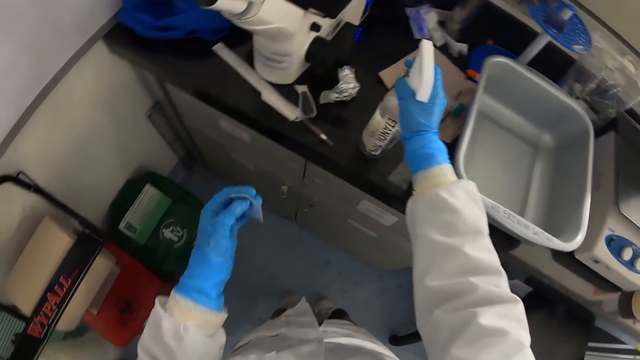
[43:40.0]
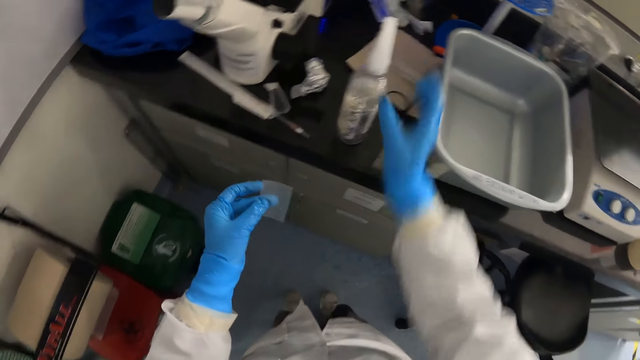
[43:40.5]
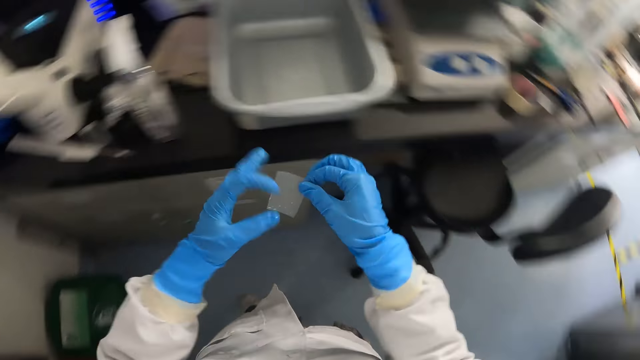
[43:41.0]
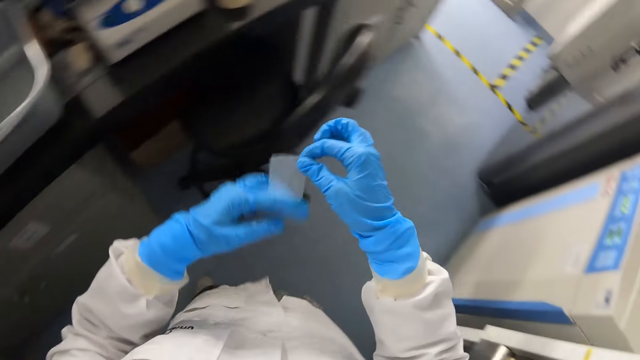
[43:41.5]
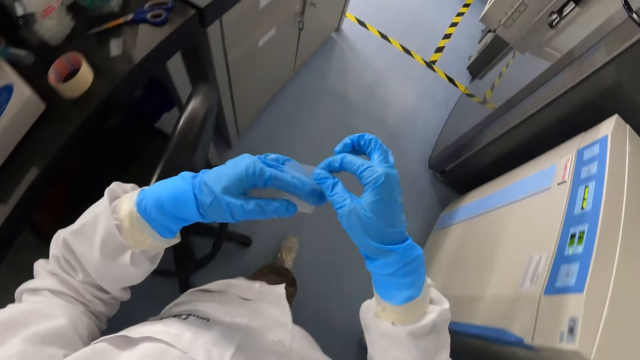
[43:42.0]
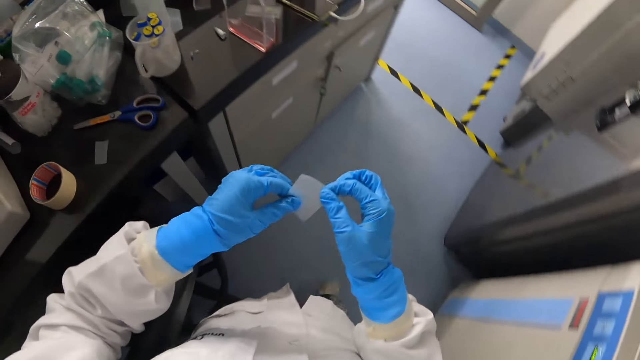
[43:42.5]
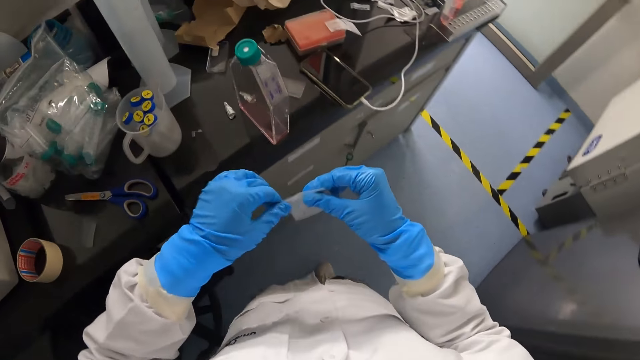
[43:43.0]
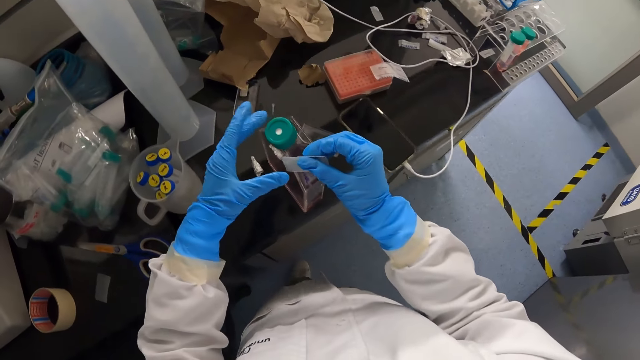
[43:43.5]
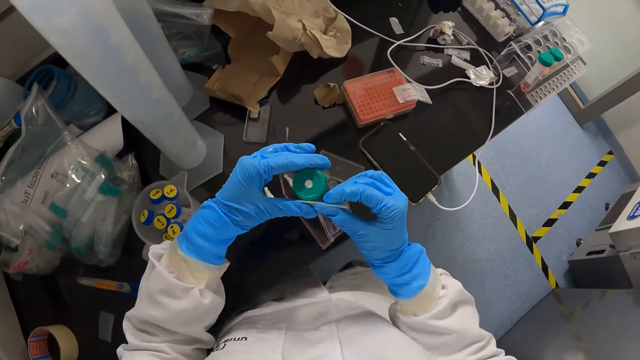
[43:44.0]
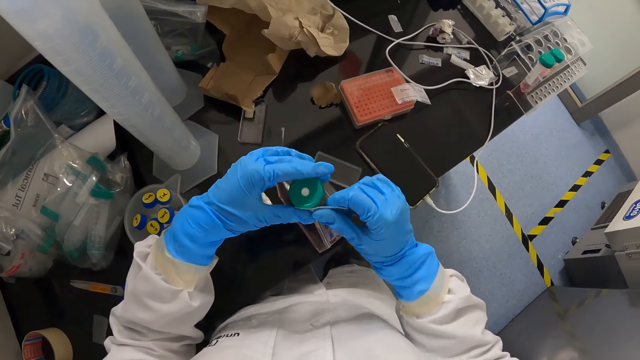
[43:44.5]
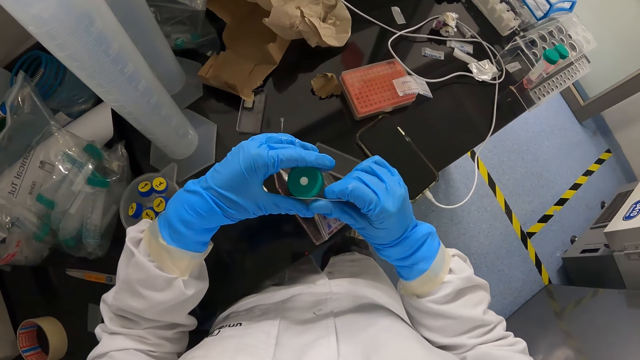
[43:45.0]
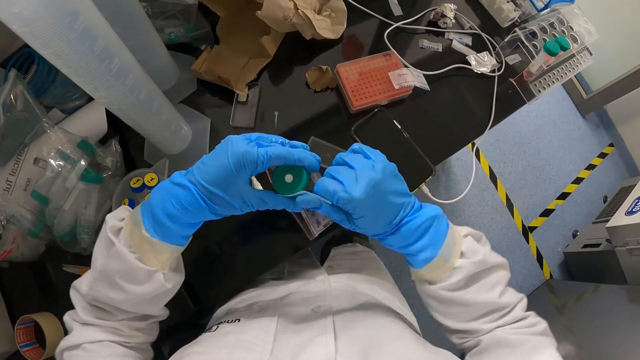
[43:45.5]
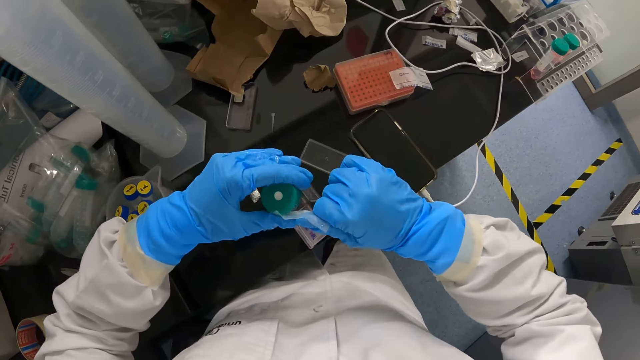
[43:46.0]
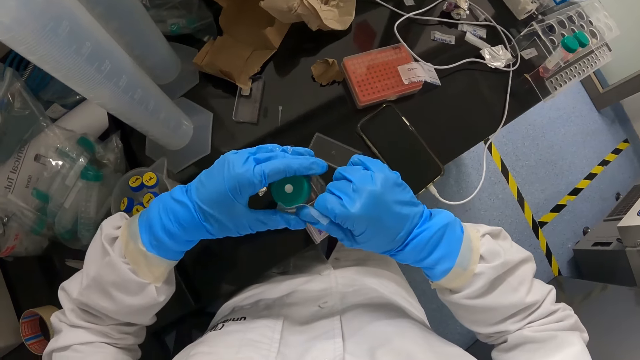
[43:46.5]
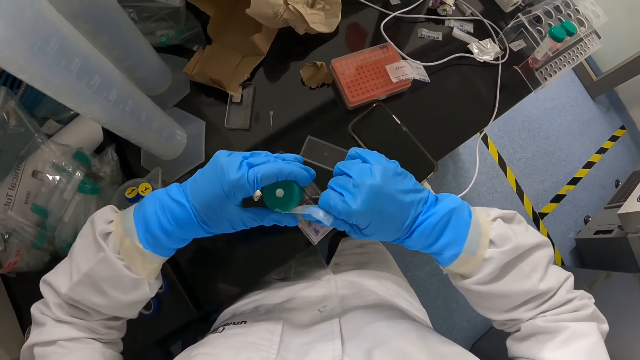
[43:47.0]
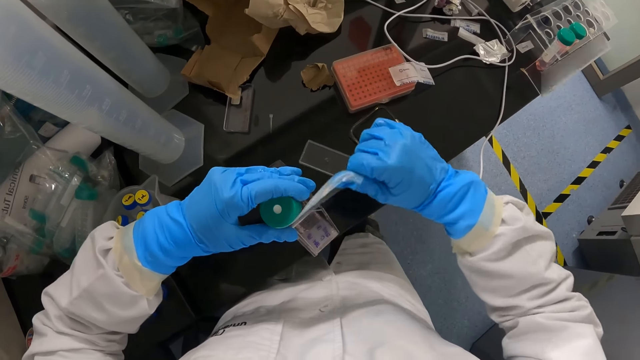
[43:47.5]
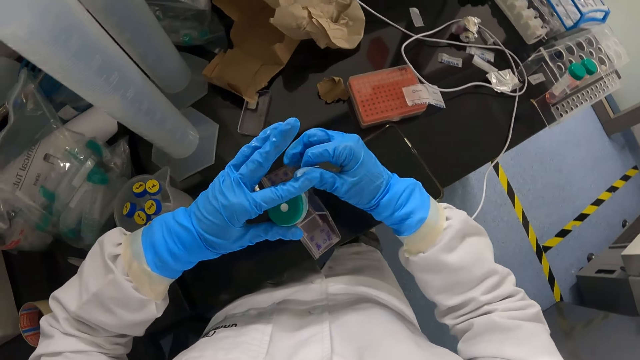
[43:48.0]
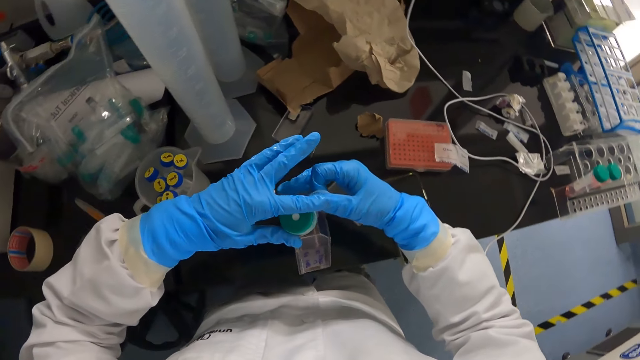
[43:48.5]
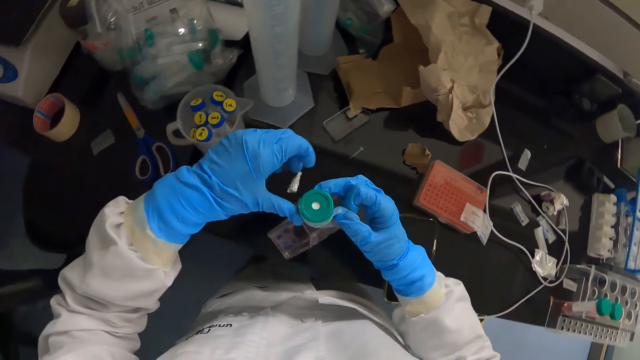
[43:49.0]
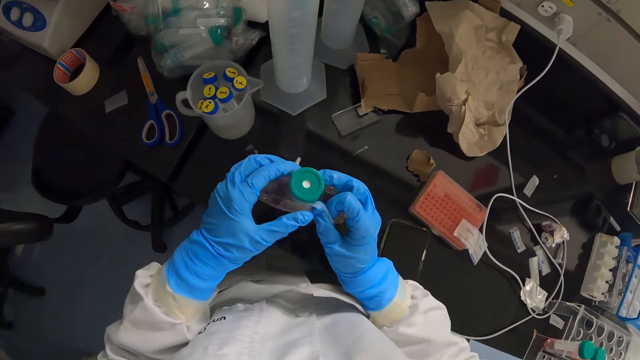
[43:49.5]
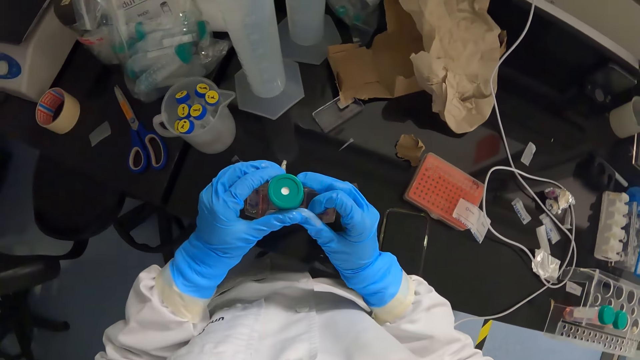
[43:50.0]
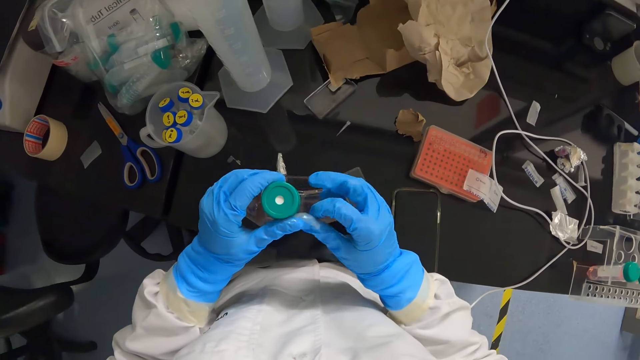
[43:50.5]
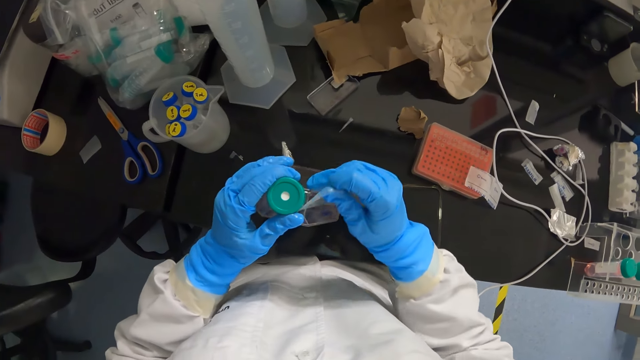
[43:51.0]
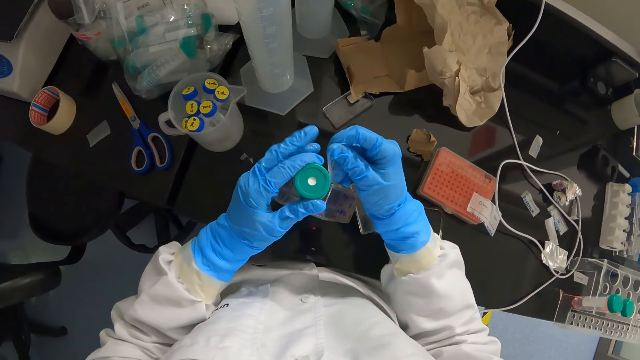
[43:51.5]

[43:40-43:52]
The camera wearer drops the sanitizer on the workbench with his right hand. He turns right. He walks forward. He places the piece of nylon paper on the colourless bottle of something with both hands.

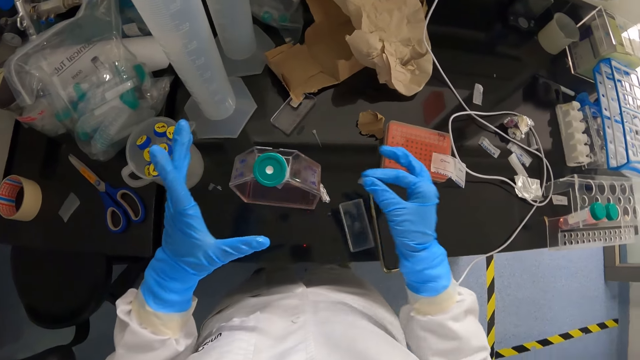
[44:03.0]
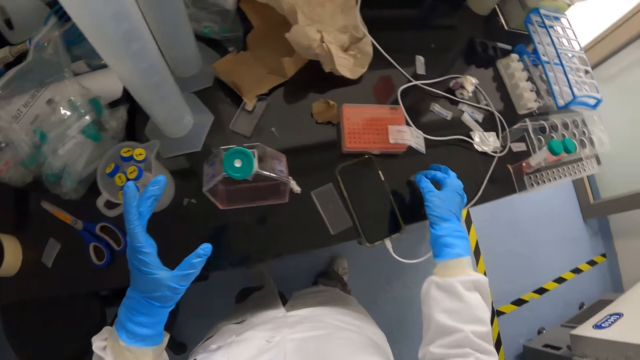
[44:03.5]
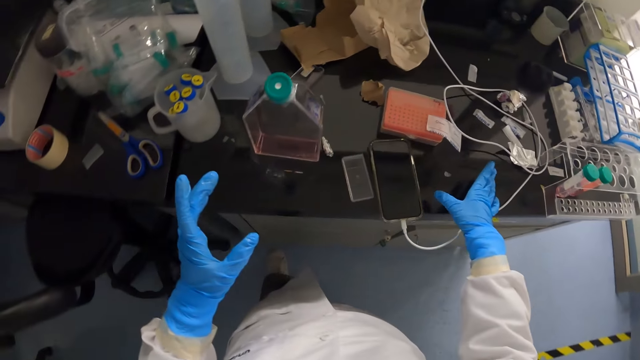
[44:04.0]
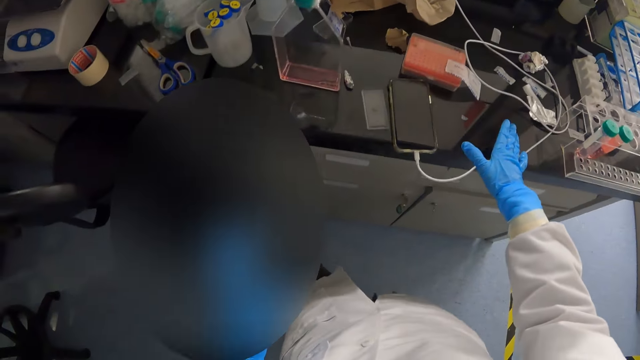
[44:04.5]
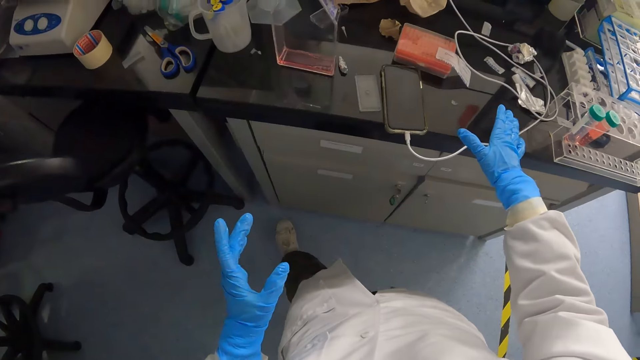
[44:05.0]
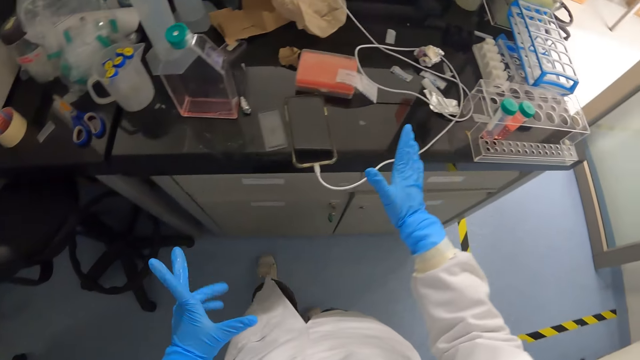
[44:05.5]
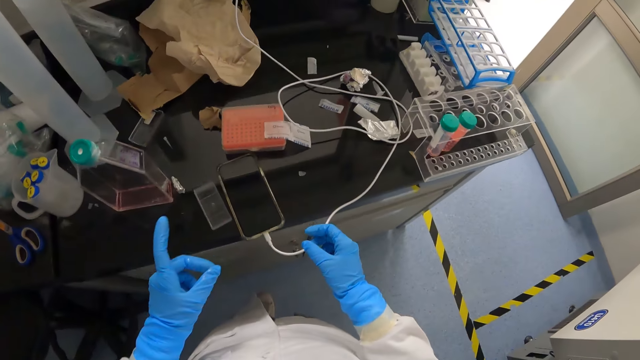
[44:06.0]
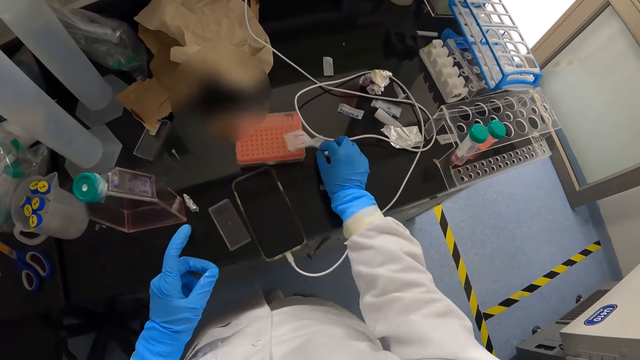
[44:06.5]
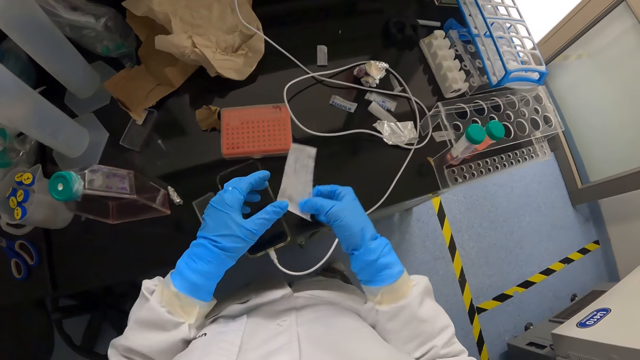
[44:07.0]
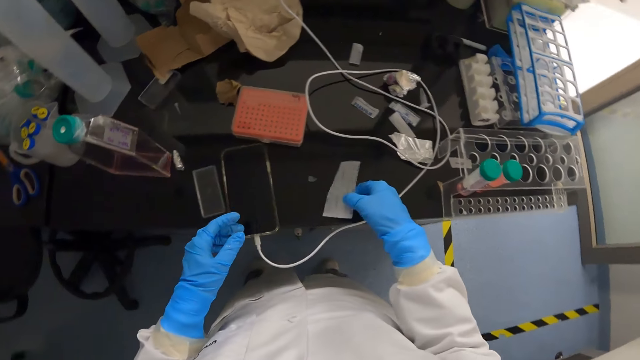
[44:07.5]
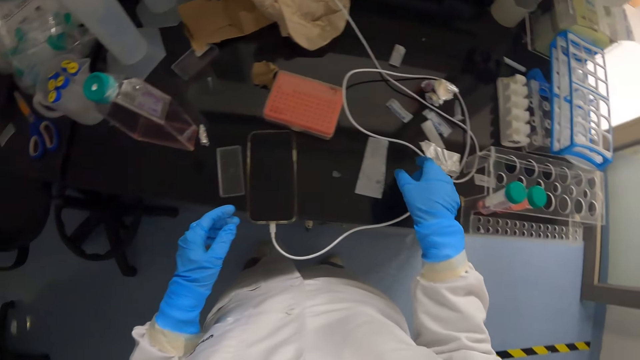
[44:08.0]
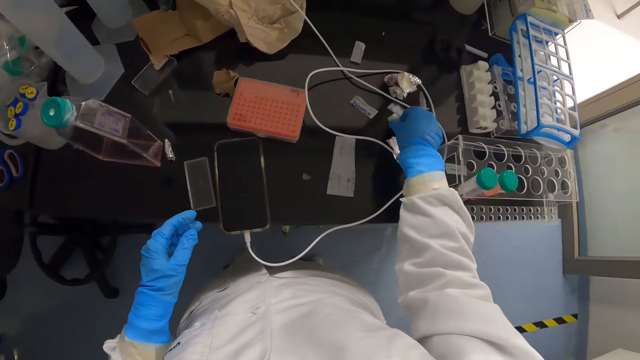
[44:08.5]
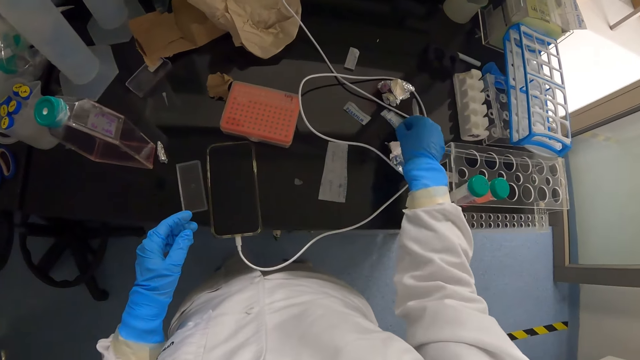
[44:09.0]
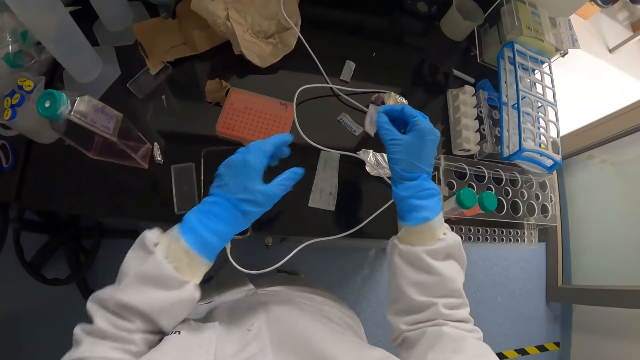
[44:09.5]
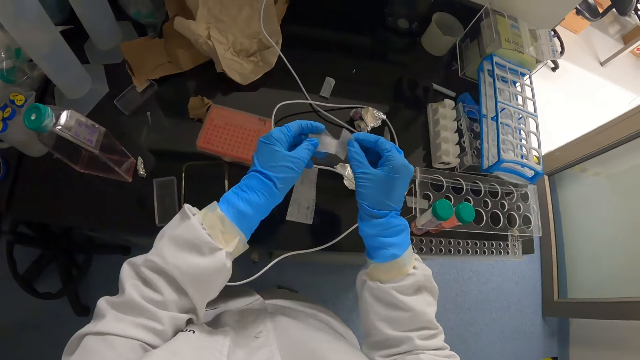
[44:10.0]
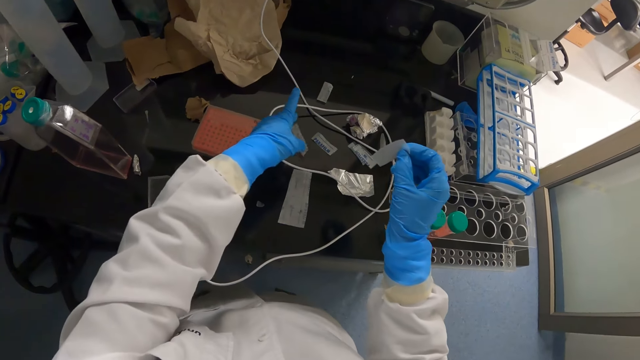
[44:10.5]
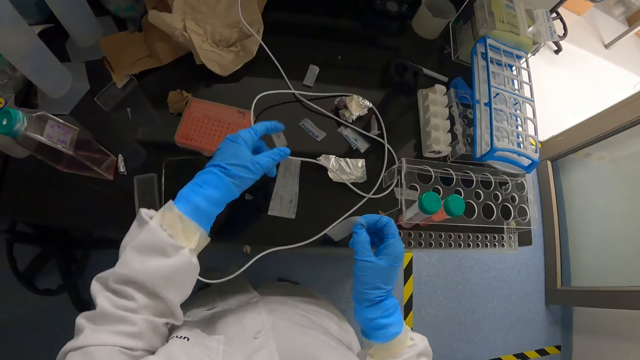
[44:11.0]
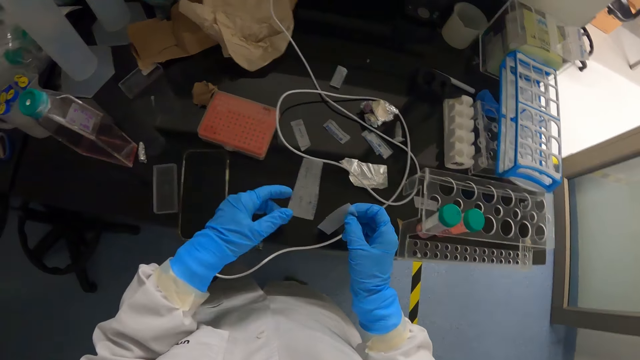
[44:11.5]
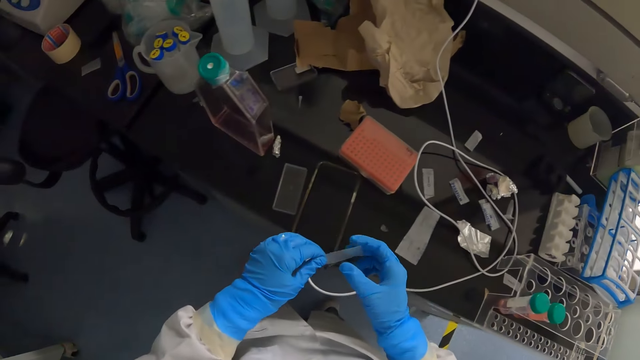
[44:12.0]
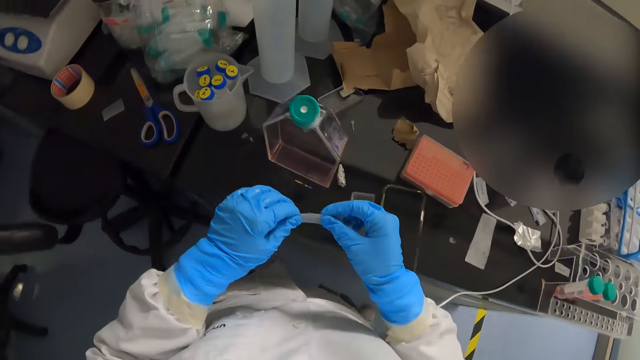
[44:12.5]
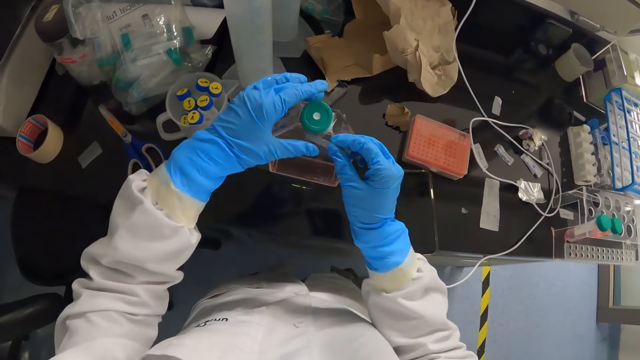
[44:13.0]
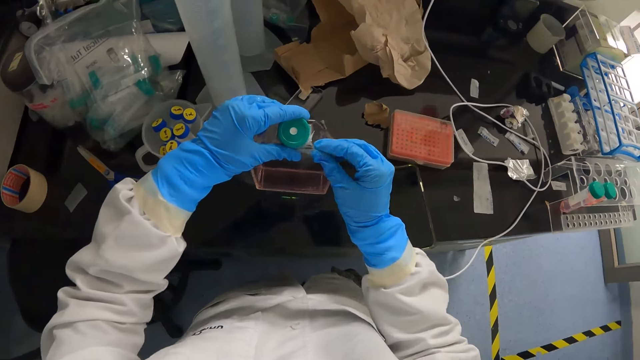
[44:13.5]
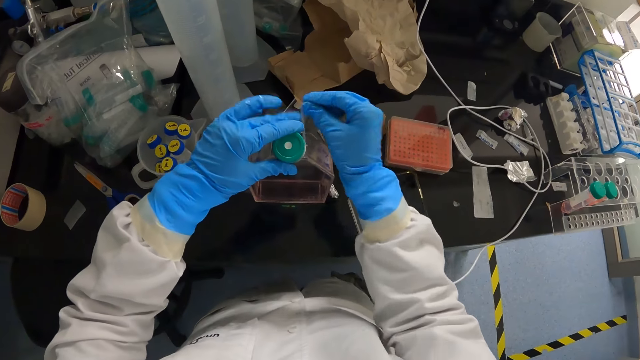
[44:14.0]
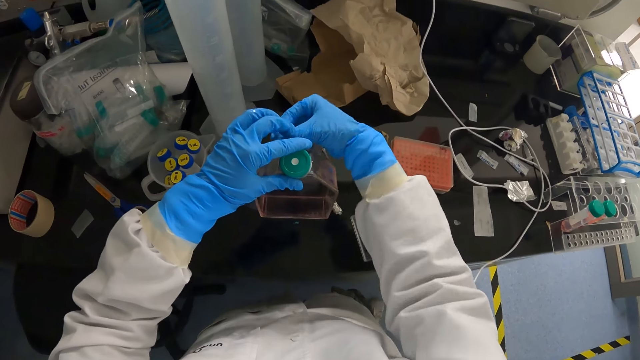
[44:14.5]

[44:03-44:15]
The camera wearer places a small nylon paper on the lab bench. He picks up a paper from the workbench with his right hand. He drops the paper on the workbench with his right hand. He picks up a small piece of nylon paper from the workbench with his right hand. He separates two pieces of nylon paper and drops a piece of nylon paper. He holds the paper with both hands. He places the piece of nylon paper on the colourless bottle of something with both hands.
